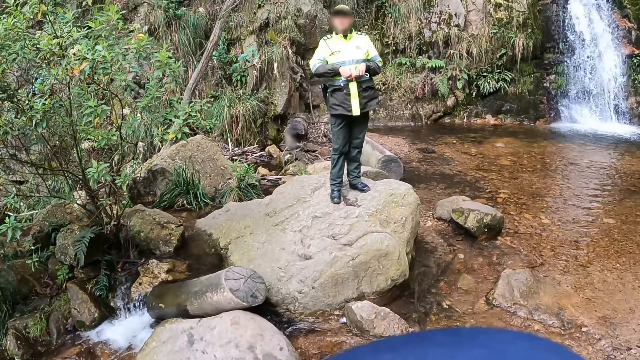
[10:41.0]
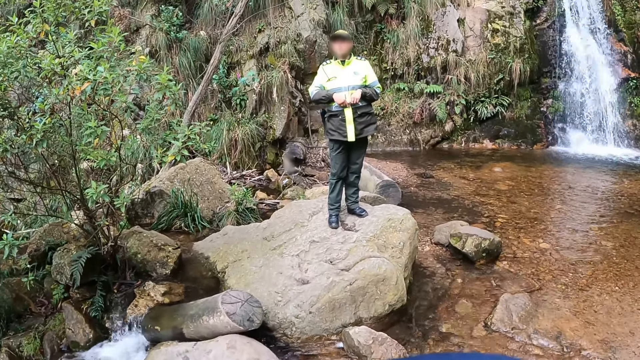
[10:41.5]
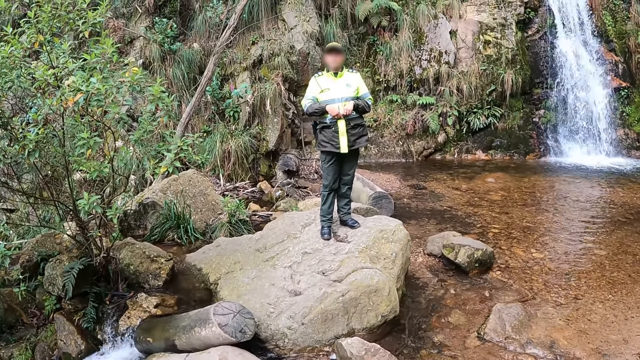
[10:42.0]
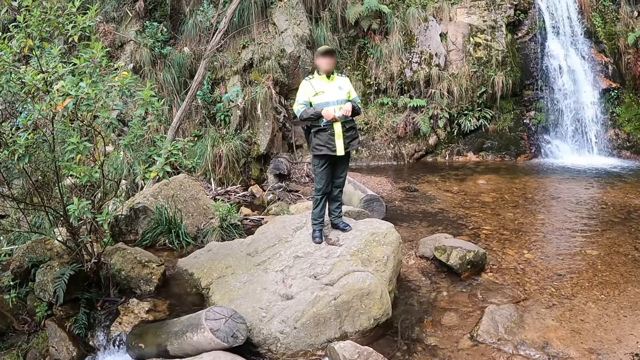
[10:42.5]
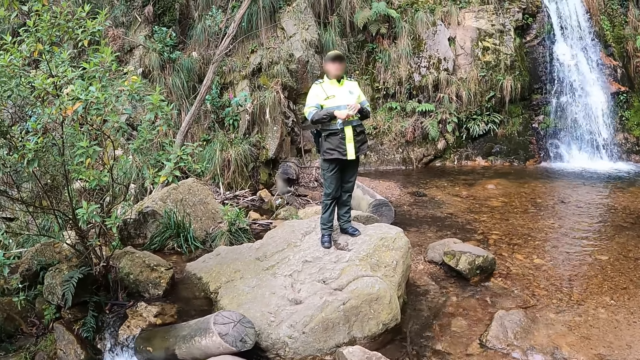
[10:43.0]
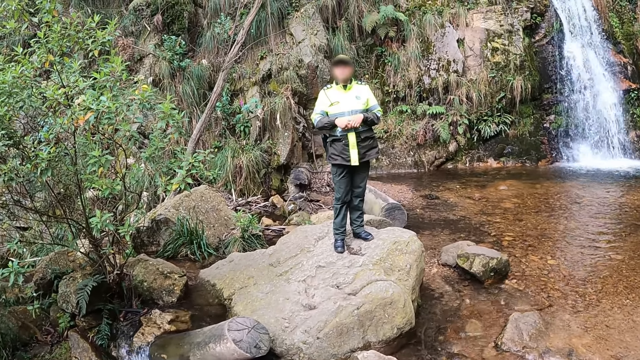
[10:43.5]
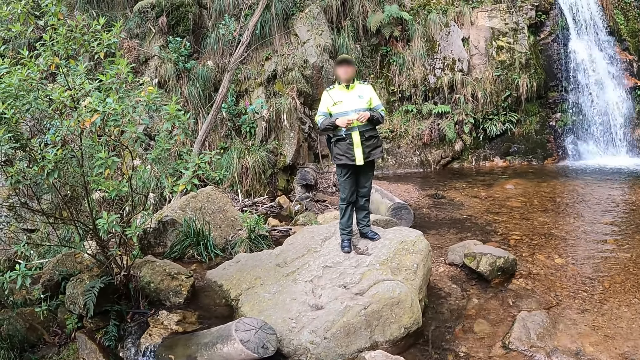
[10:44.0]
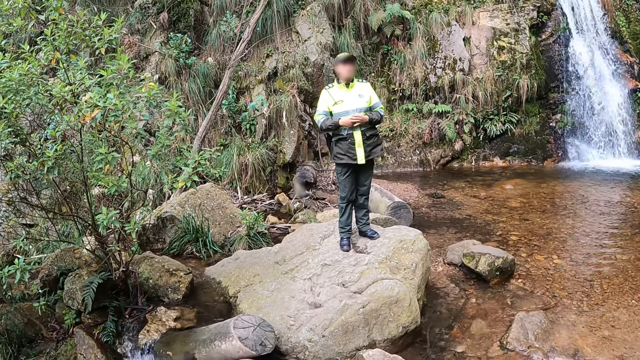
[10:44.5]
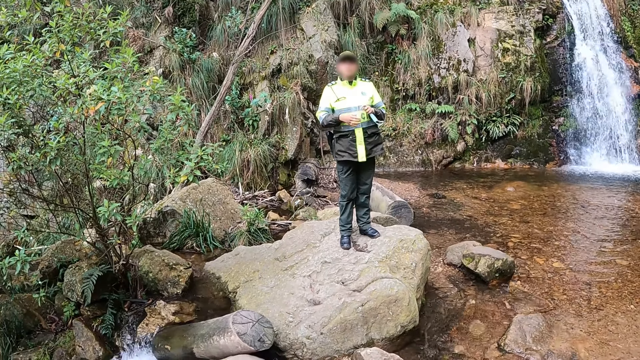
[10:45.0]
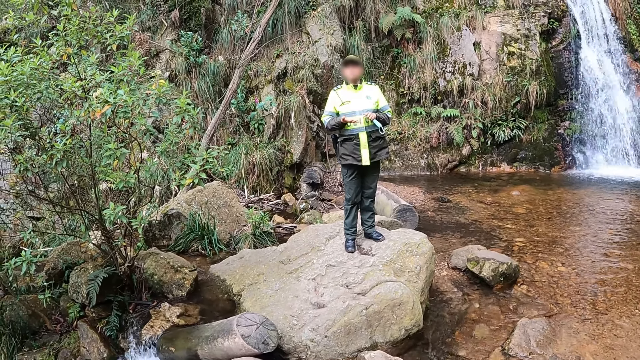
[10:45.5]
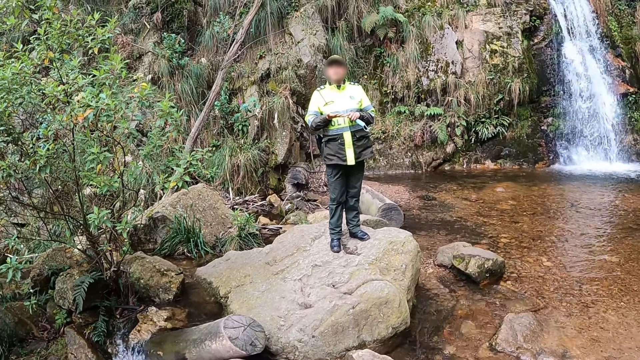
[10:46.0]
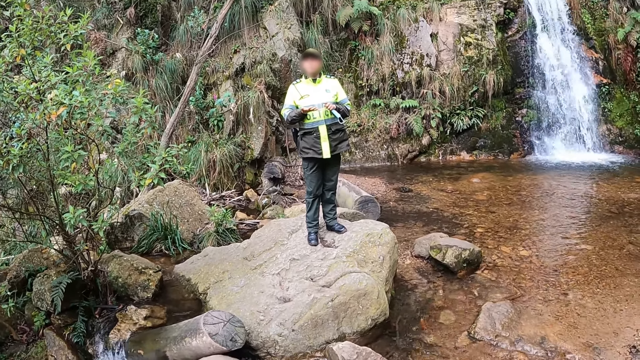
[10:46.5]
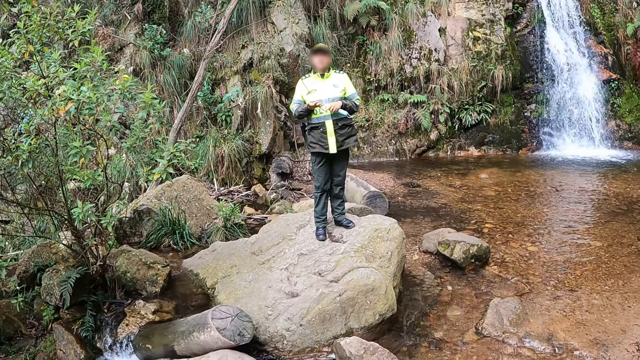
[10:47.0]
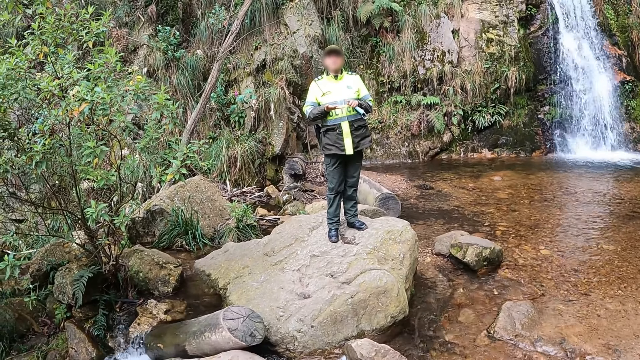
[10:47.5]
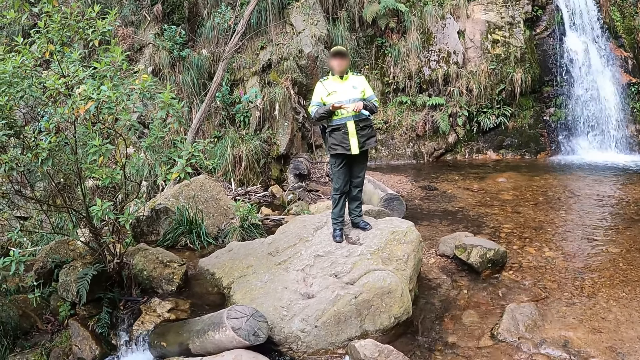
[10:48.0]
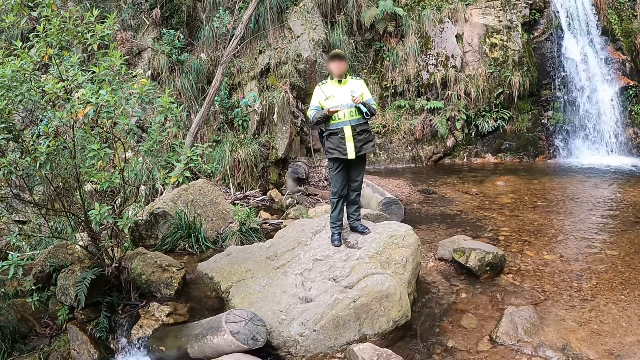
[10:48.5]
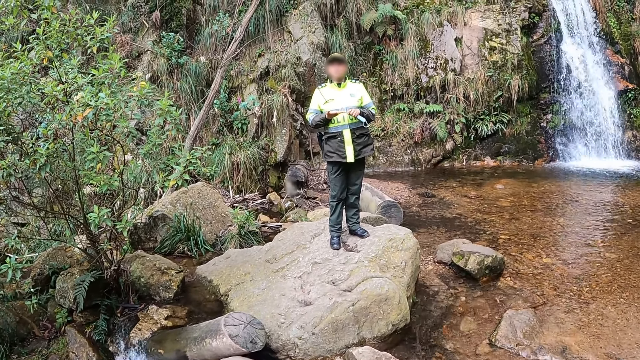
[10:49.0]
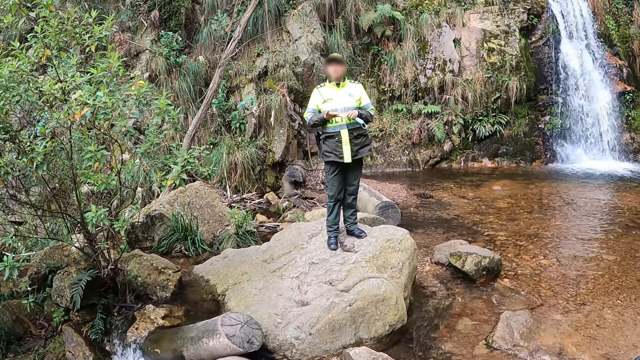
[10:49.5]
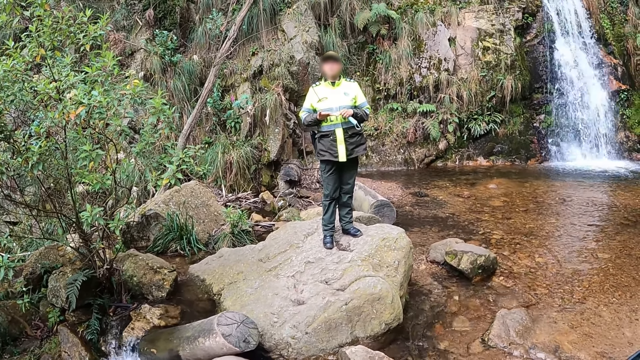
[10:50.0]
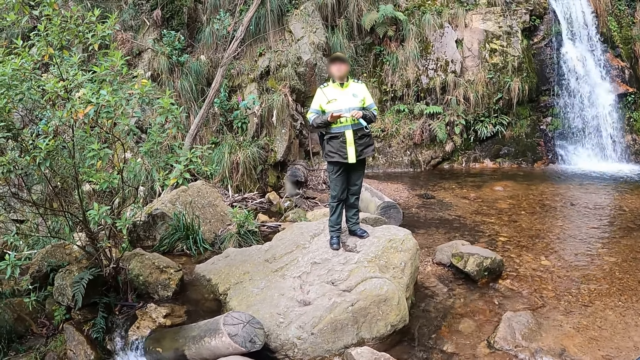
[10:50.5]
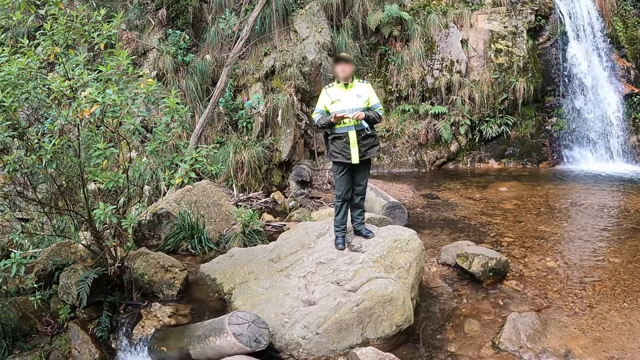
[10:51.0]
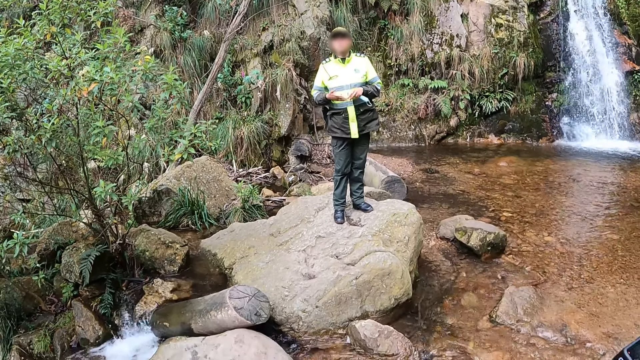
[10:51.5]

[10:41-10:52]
A man moves his hands. The man converses with the colleagues.

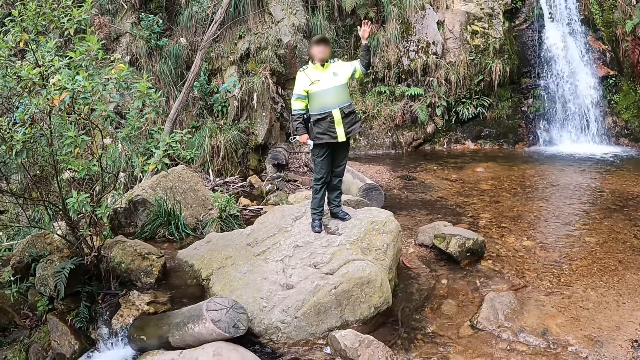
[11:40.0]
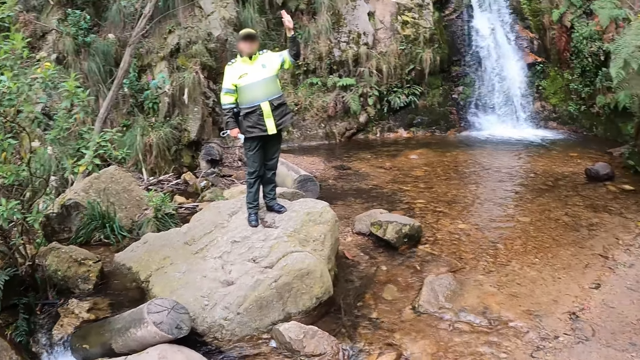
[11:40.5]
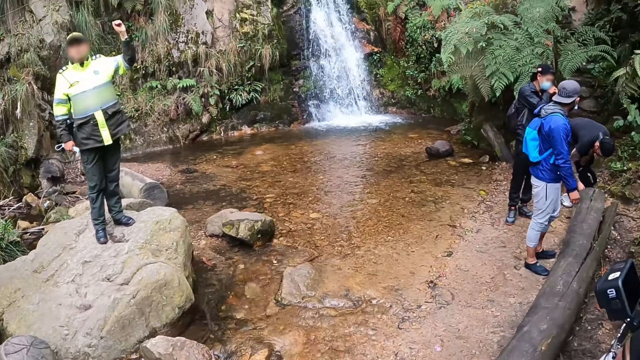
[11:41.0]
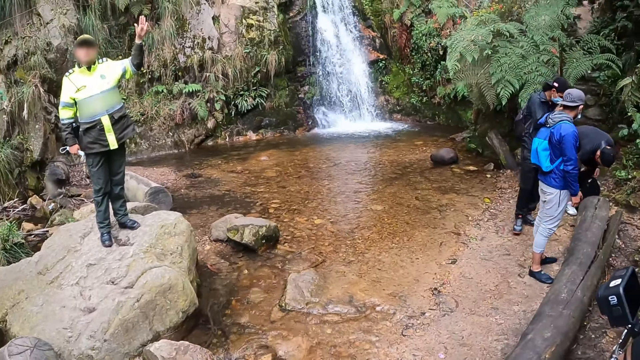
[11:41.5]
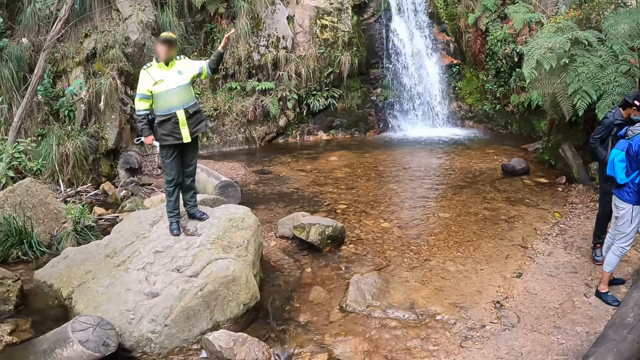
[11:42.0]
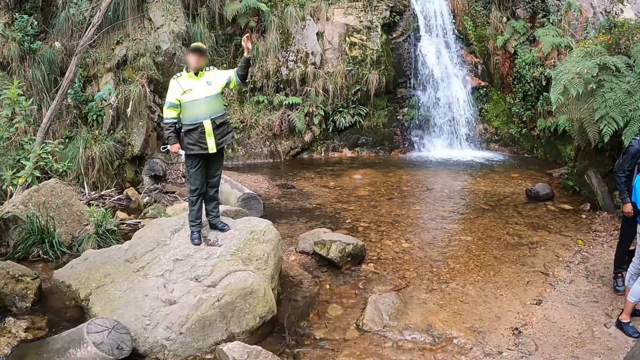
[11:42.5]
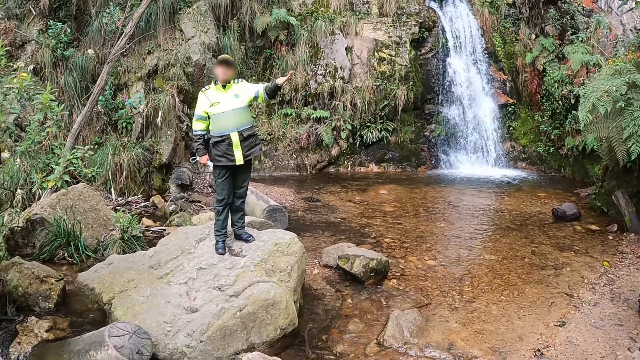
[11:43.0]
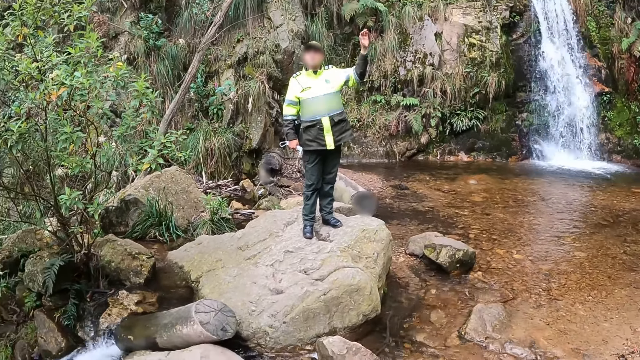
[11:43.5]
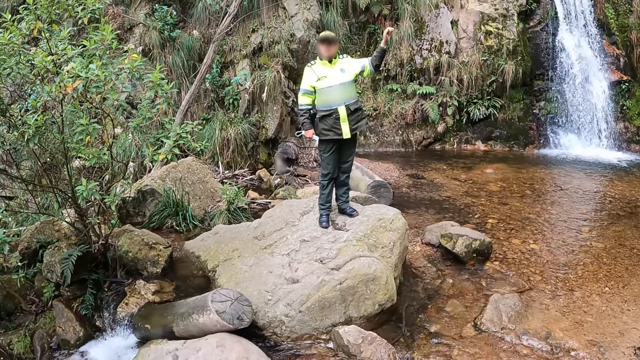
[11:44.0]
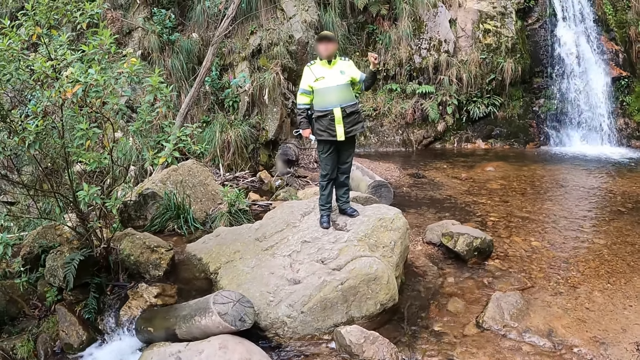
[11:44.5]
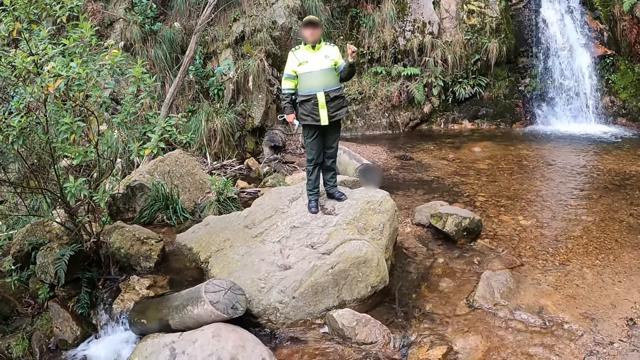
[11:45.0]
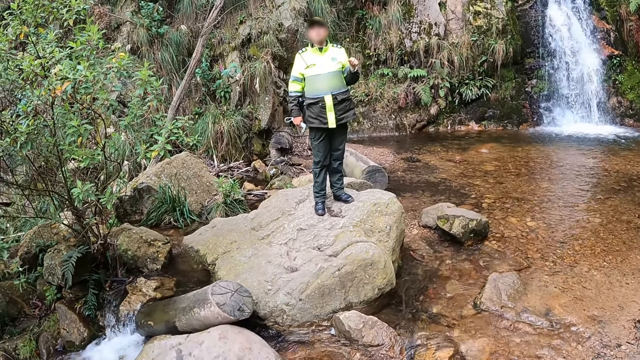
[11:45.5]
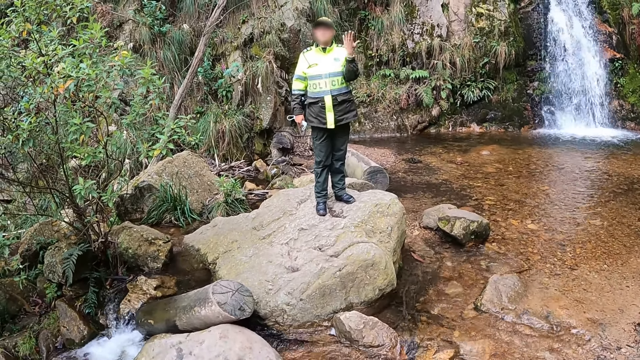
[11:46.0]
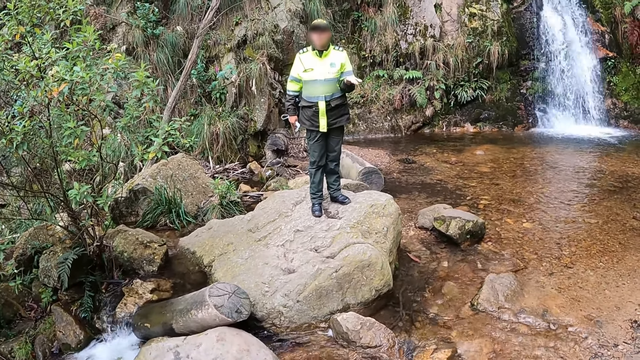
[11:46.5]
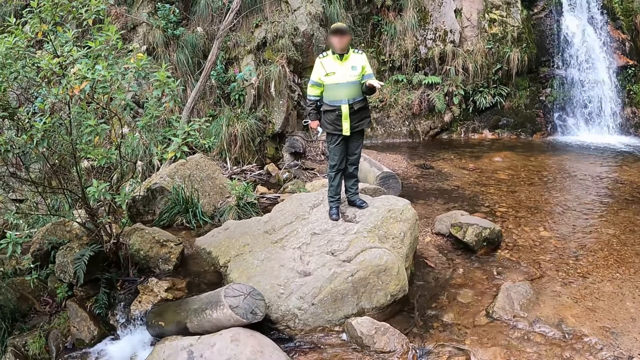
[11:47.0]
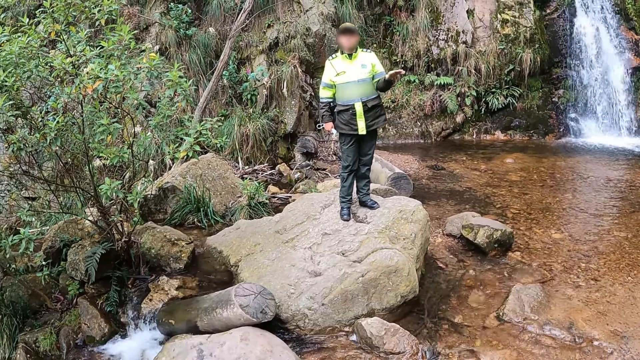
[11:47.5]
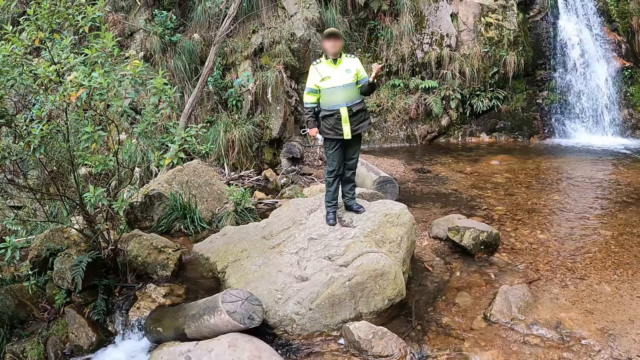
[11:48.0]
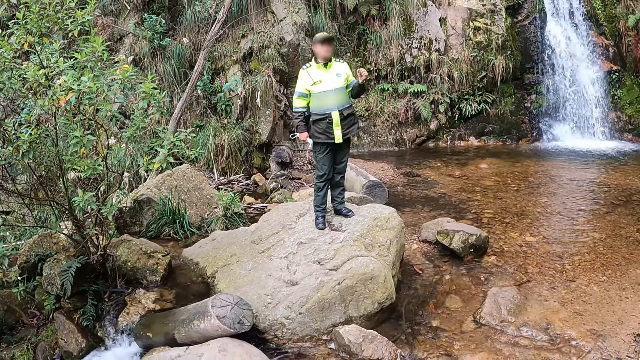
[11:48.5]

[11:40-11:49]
The camera wearer looks at the colleagues. A man touches a bag. The camera wearer looks at another man.
